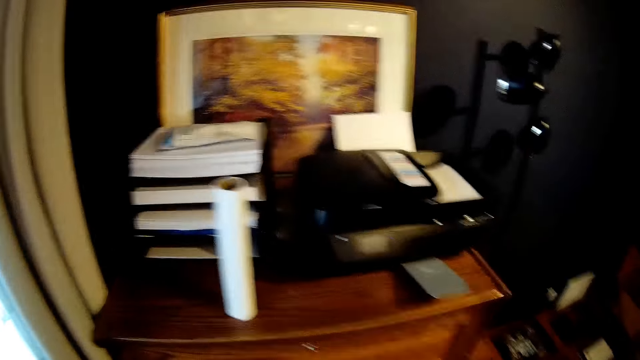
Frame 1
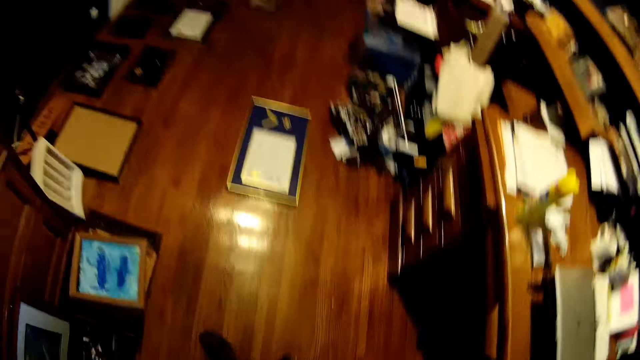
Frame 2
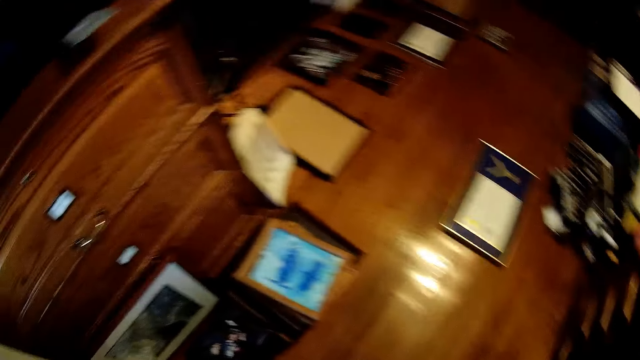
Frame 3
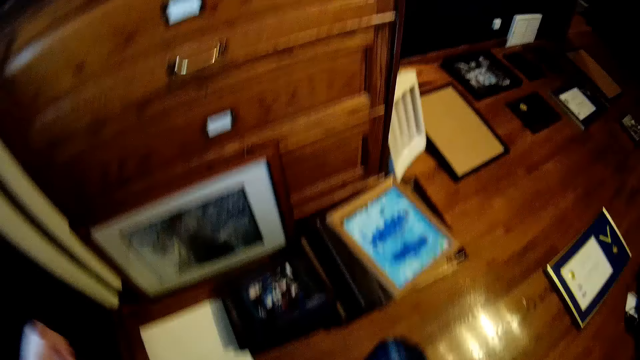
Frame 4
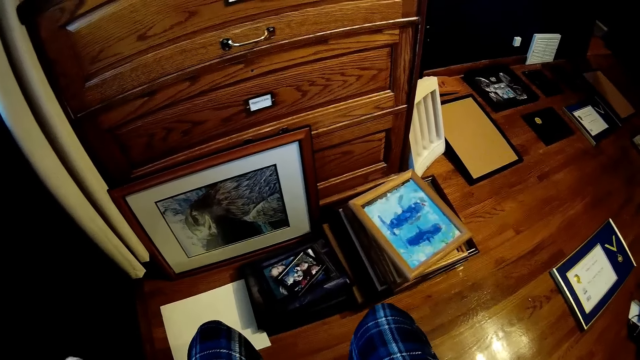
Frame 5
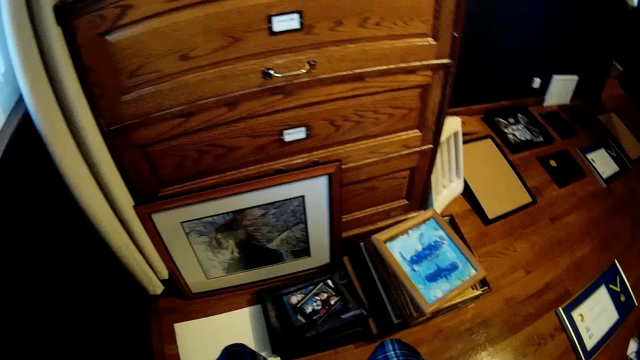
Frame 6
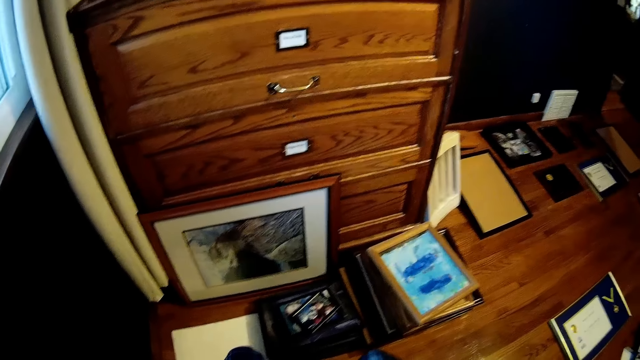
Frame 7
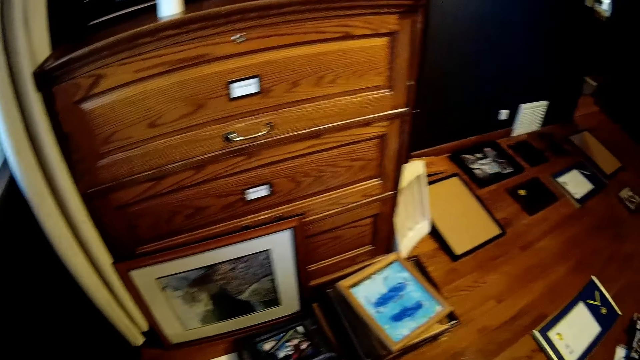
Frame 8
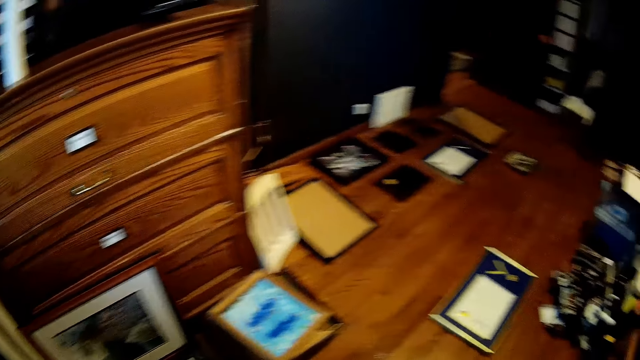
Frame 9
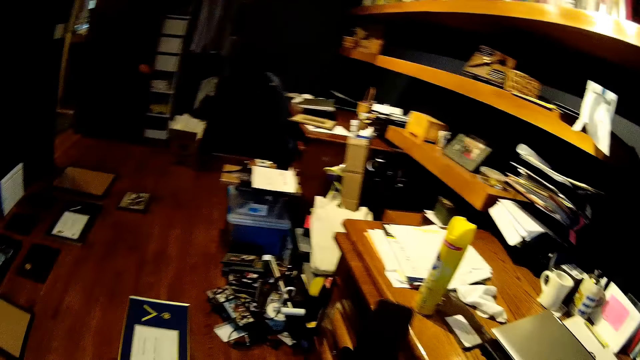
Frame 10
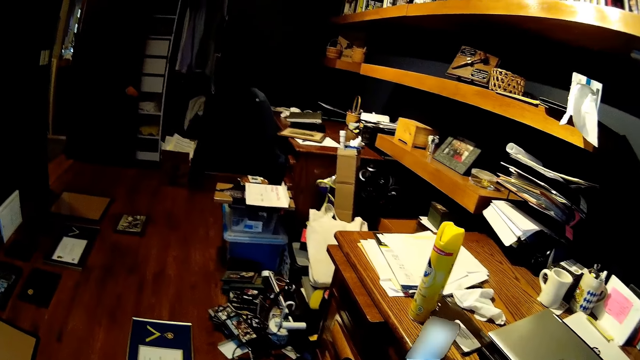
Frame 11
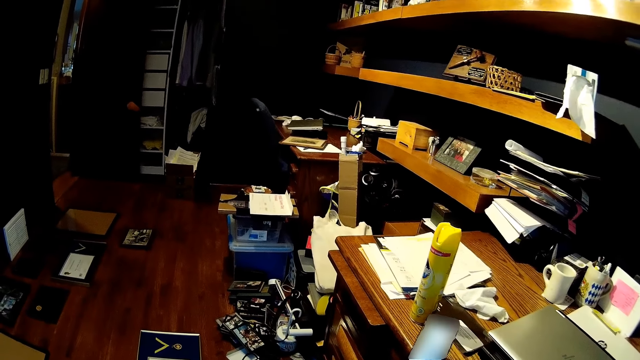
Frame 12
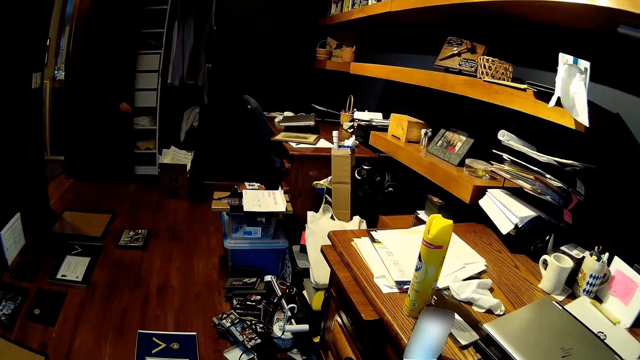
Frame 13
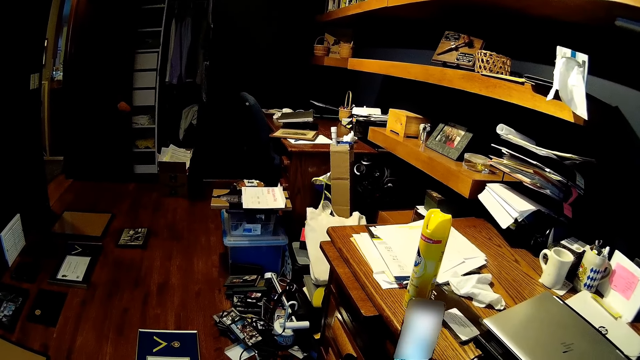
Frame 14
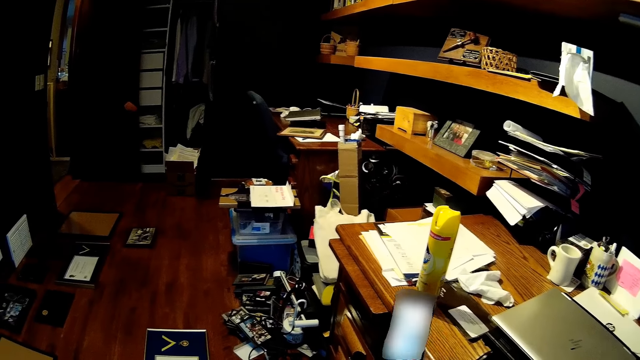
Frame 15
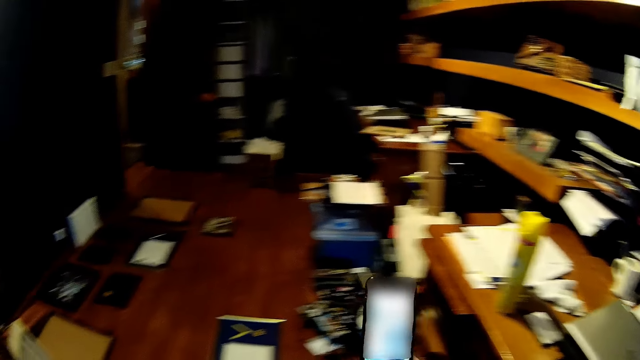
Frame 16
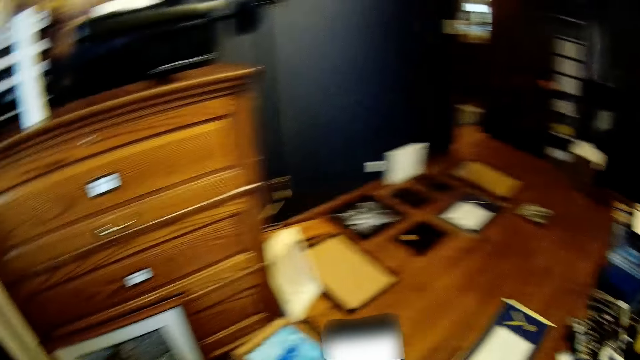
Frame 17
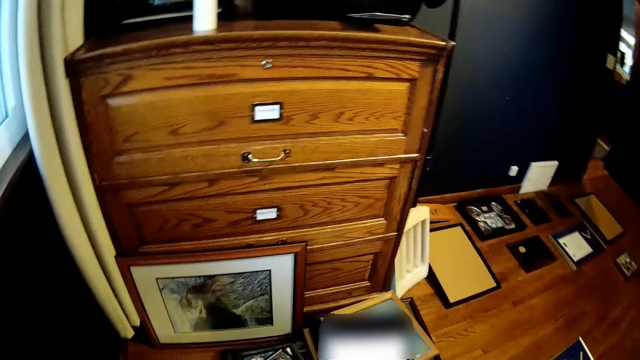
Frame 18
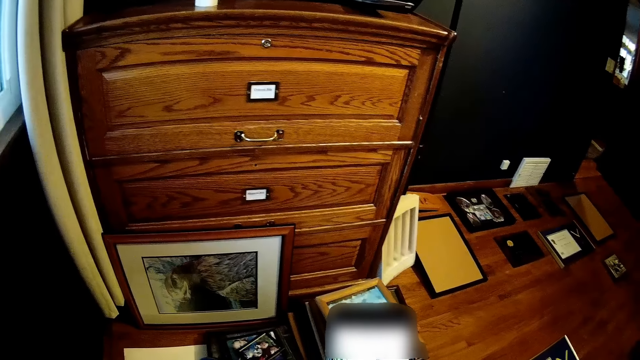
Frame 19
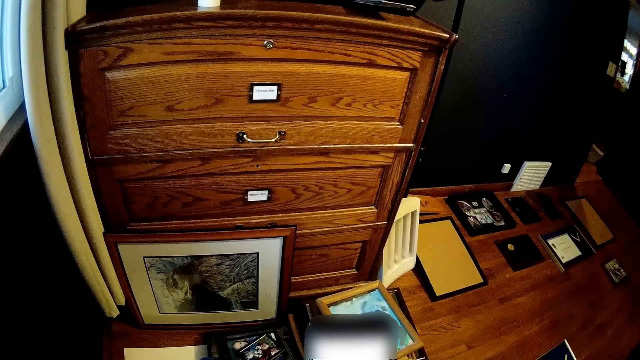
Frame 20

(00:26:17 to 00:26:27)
The camera wearer sits on the seat. They operate a phone.

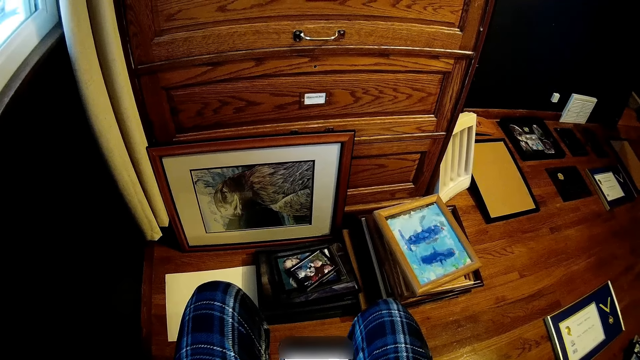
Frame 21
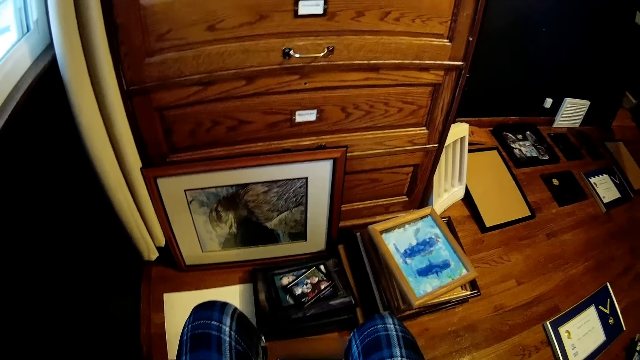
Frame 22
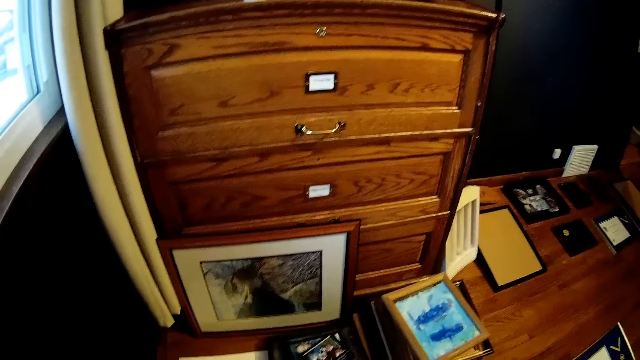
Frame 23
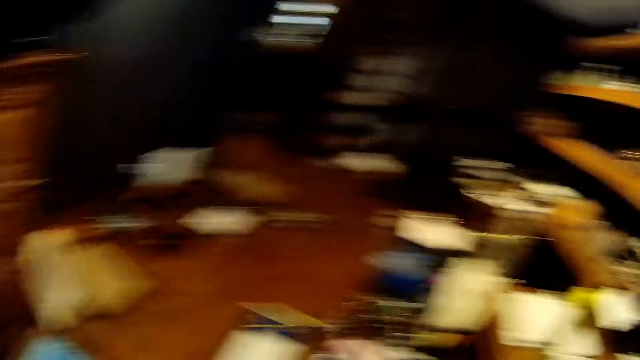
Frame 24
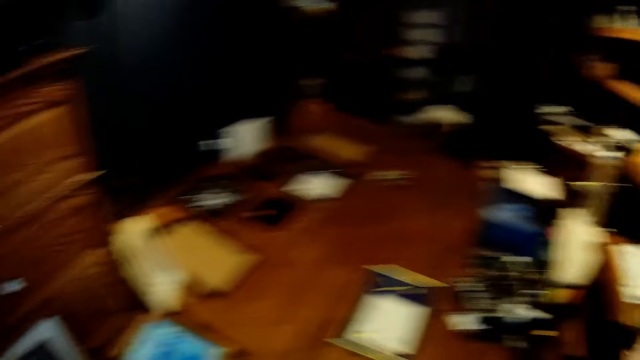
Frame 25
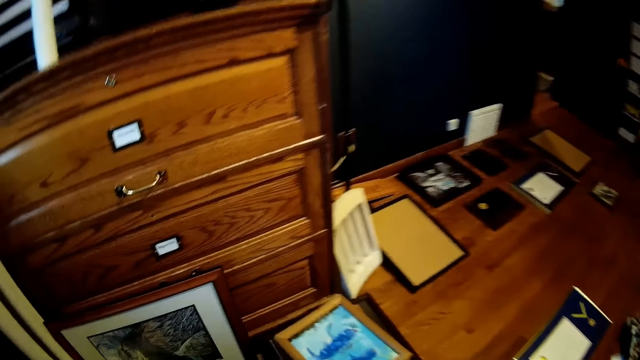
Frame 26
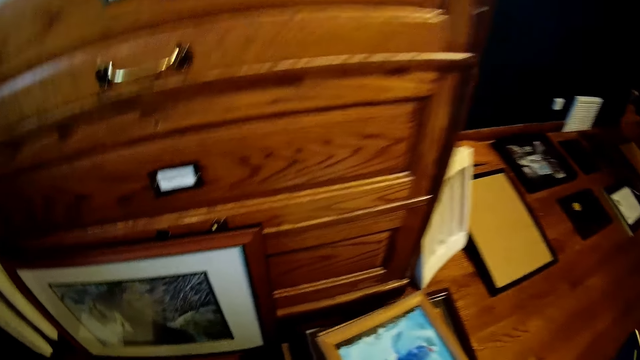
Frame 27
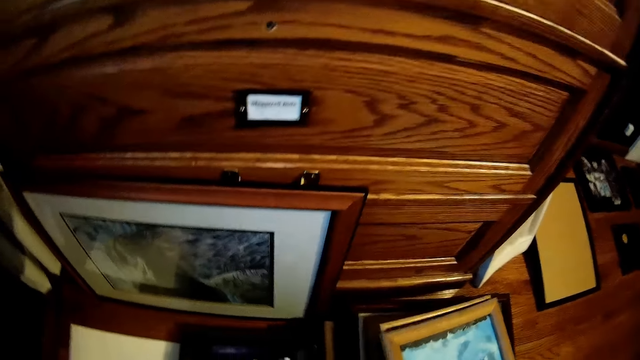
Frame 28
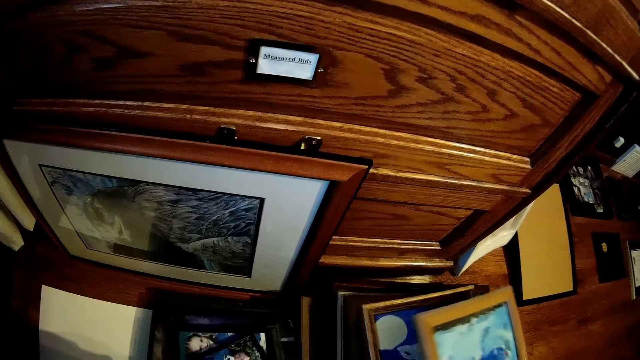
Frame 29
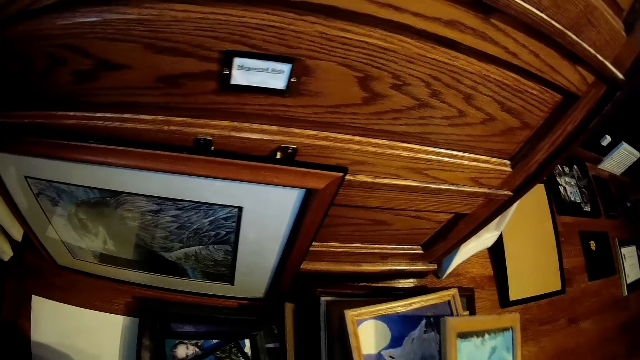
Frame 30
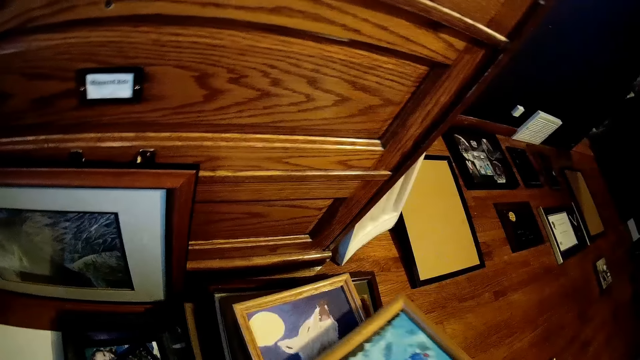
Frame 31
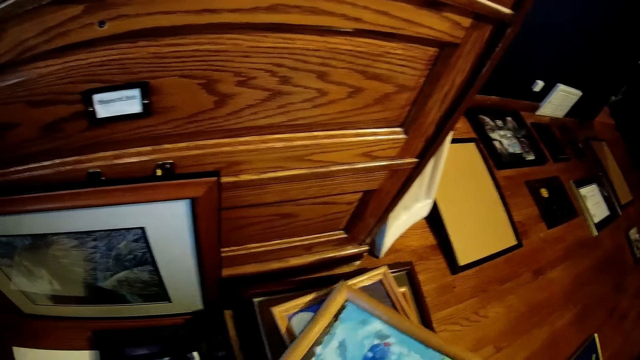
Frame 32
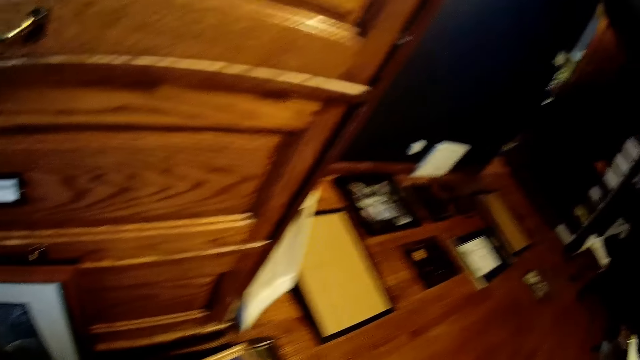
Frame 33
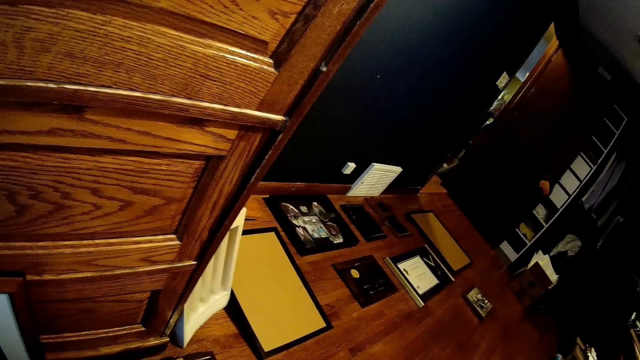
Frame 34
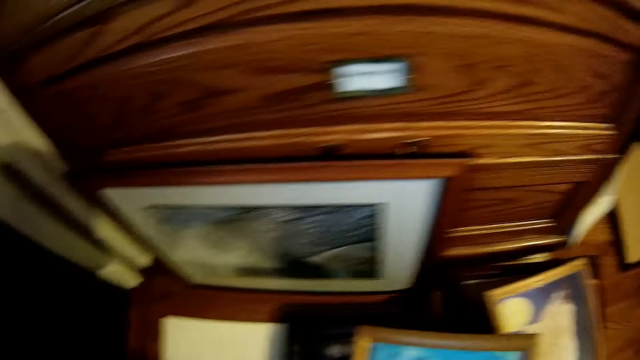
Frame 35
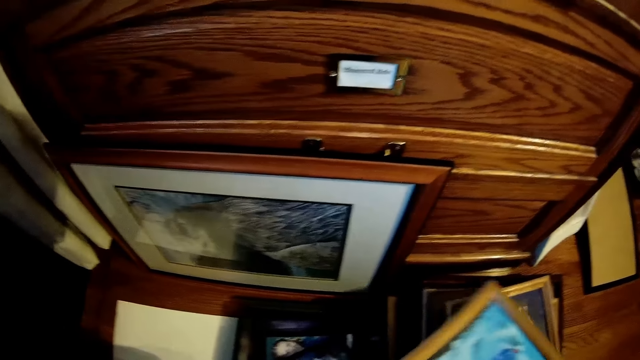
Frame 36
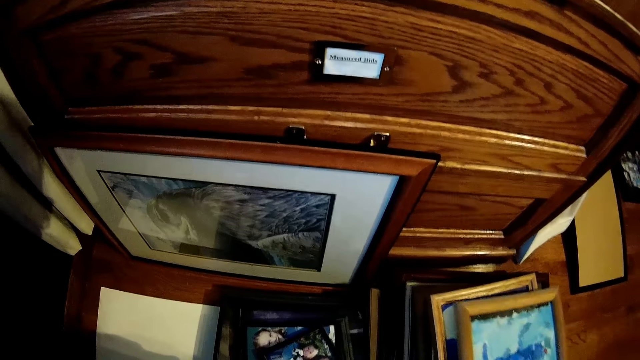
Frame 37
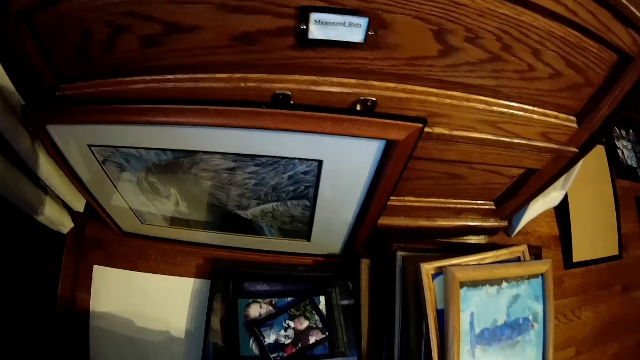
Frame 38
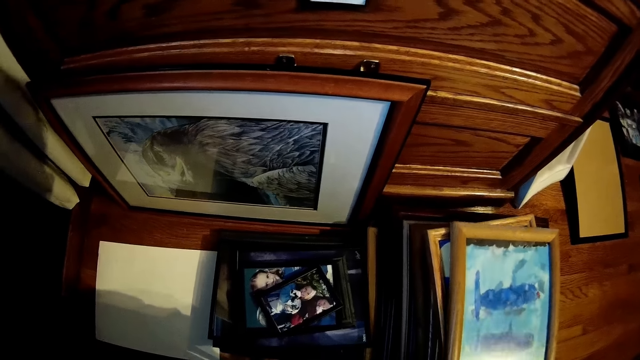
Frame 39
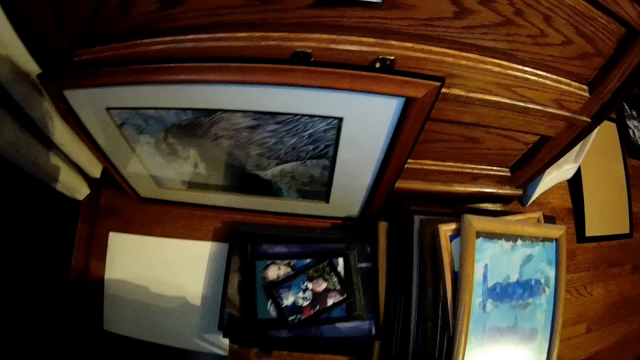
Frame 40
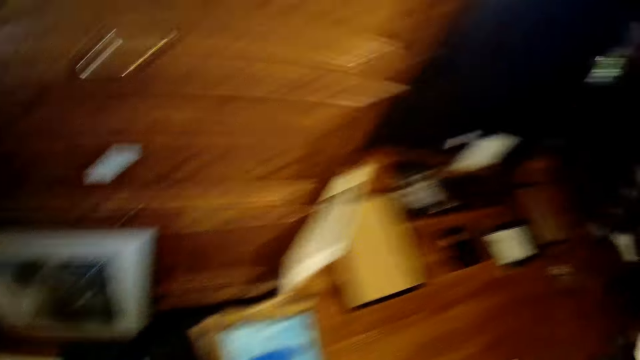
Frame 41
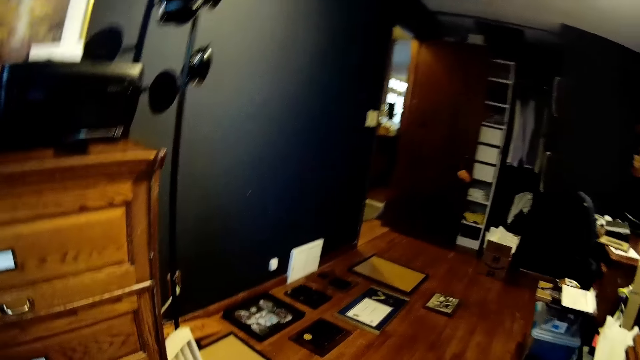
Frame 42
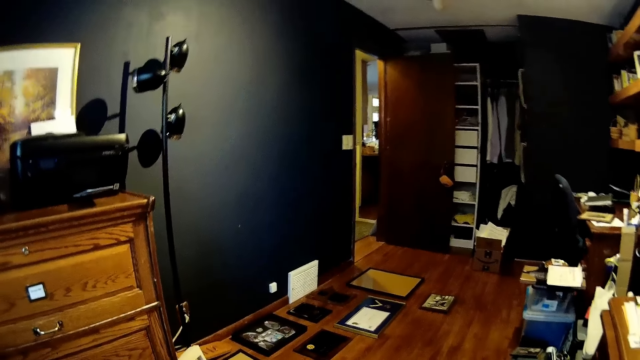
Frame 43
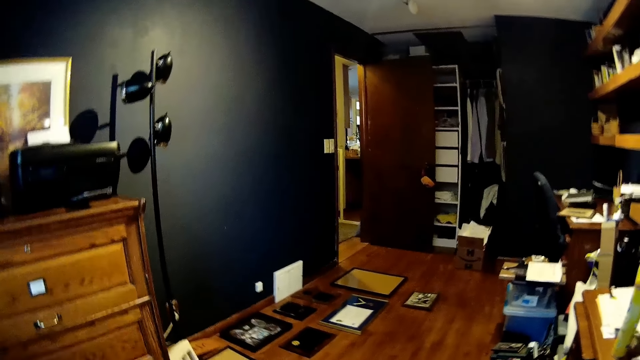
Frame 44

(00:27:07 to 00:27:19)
The camera wearer puts the phone on the side. They lift a photo frame from a pile of frames. They drop the photo frame on the pile of frames. They look around the art room.
